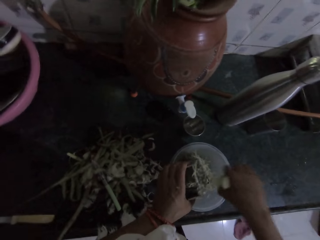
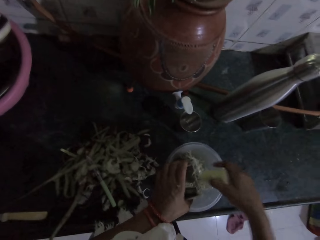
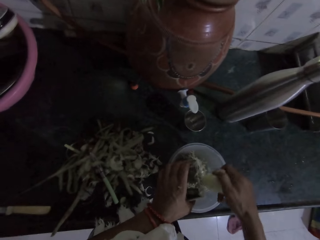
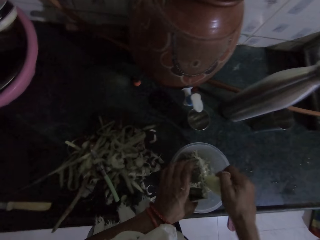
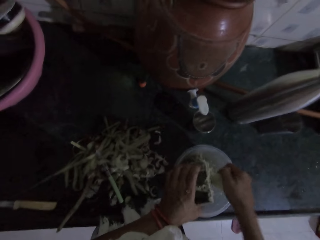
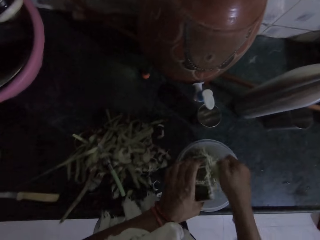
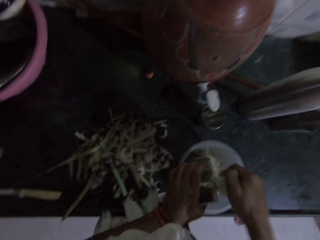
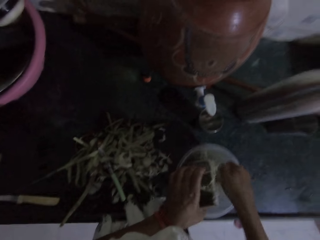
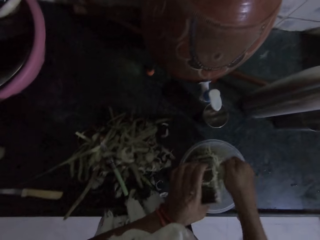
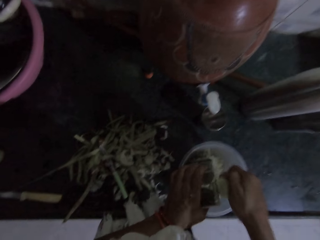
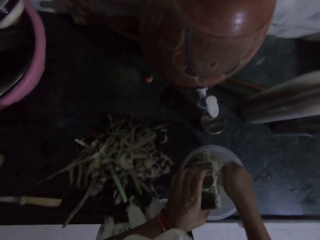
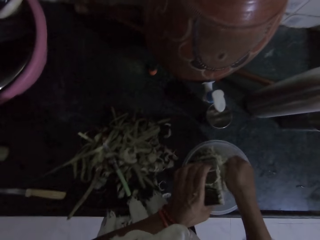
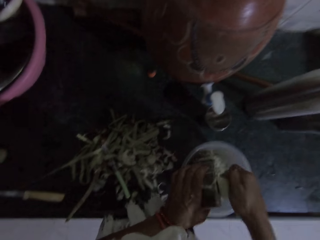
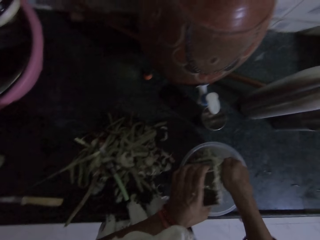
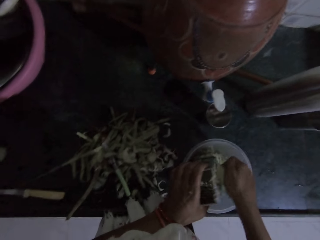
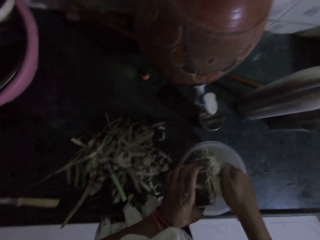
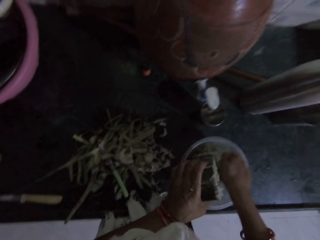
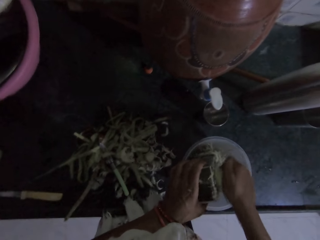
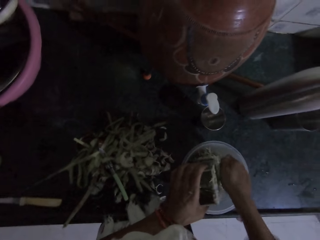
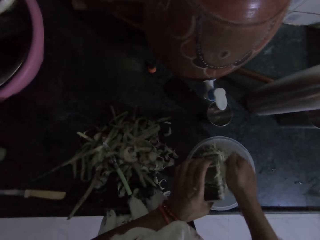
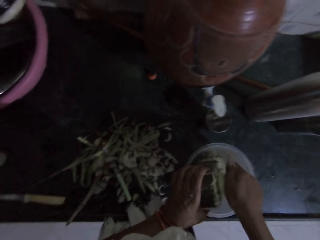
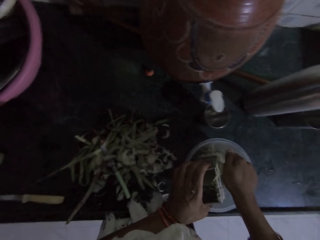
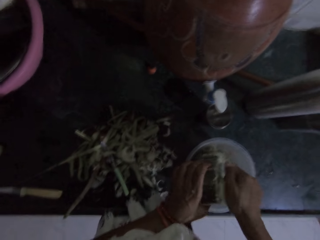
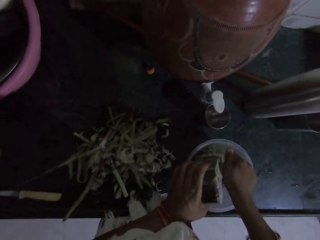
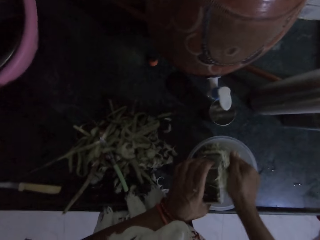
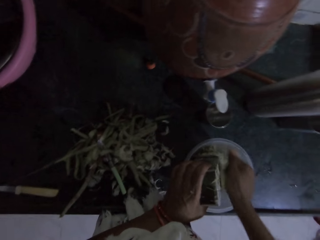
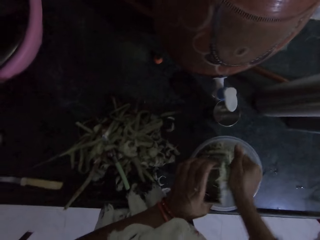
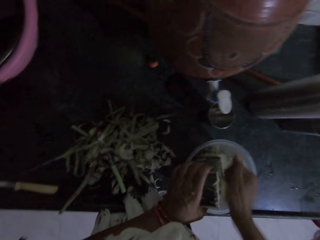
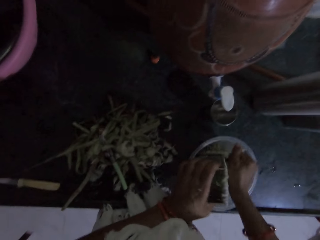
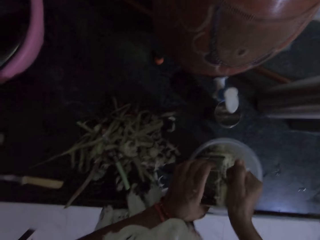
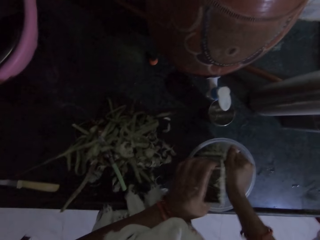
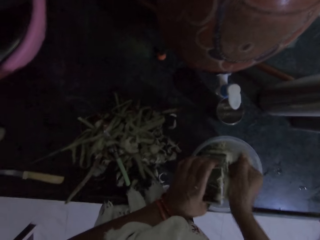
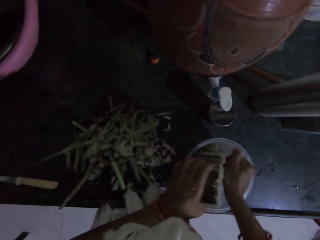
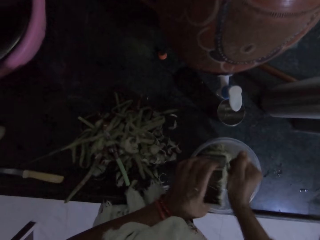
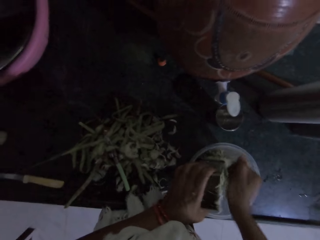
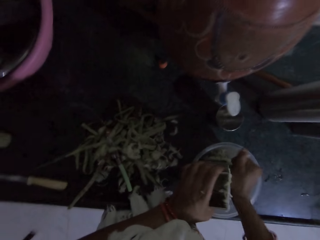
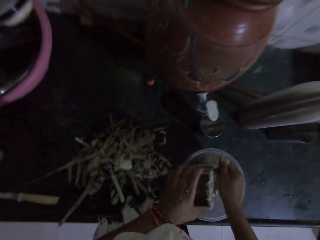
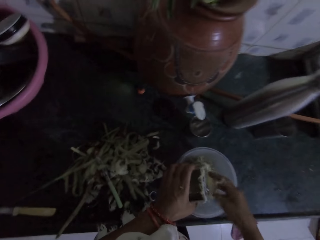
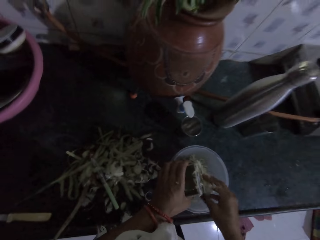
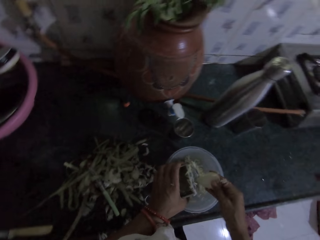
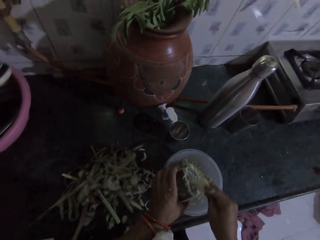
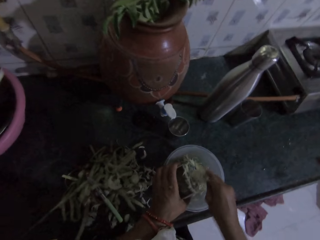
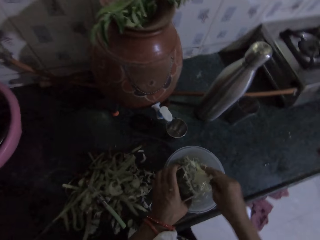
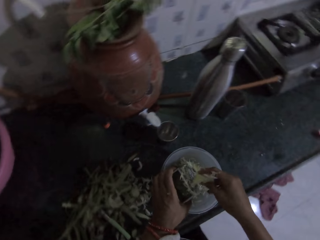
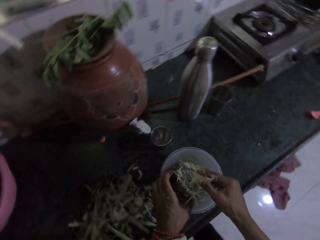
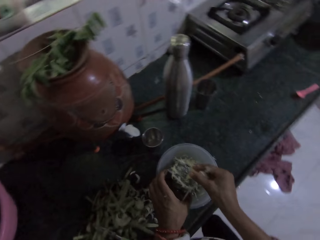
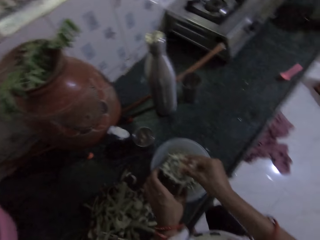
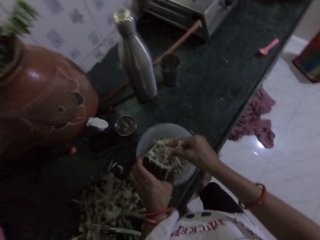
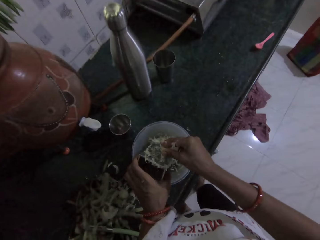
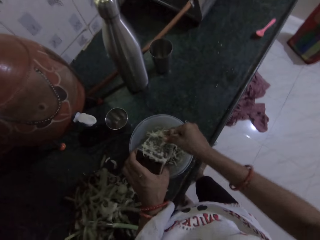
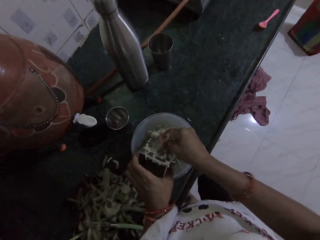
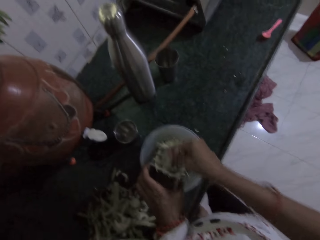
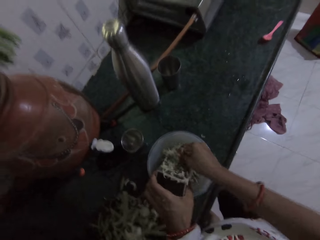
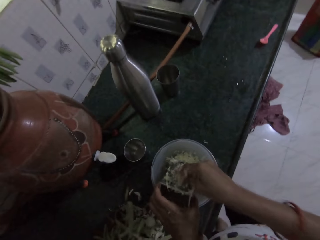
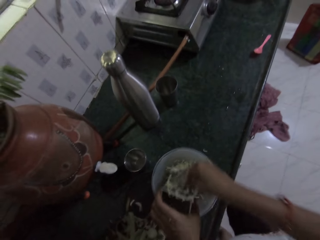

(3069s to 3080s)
The camera wearer picks up the sliced potato from the plate on the countertop with her right hand. She grates the sliced potato into the plate with the grater in her right hand. She adjusts the sliced potato on the grater with her right hand. She grates the sliced potato into the plate with the grater in her right hand.

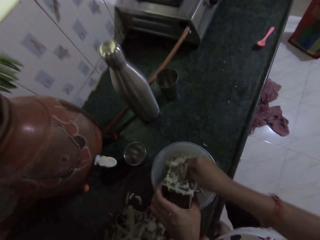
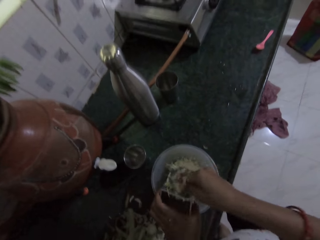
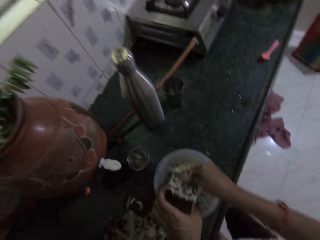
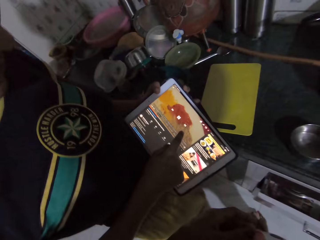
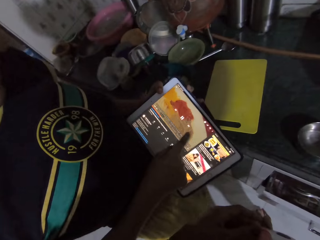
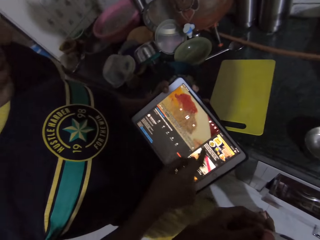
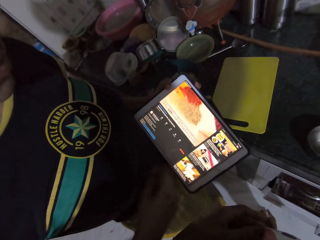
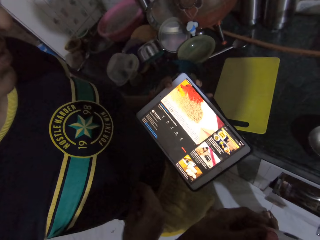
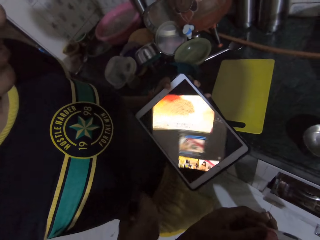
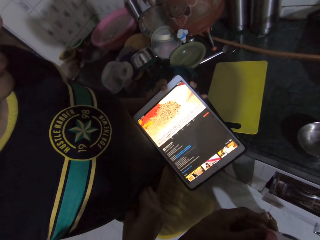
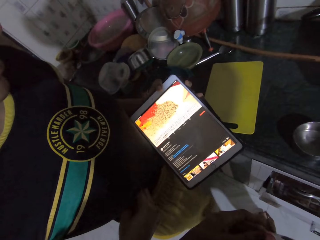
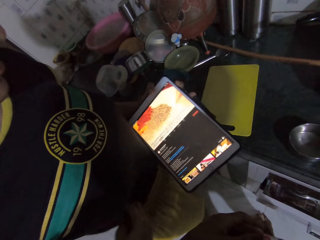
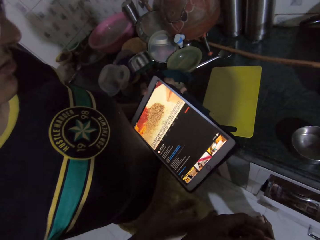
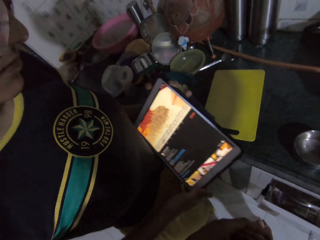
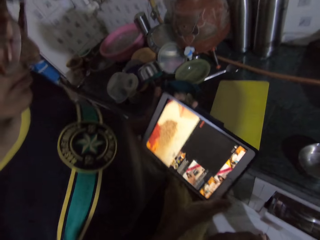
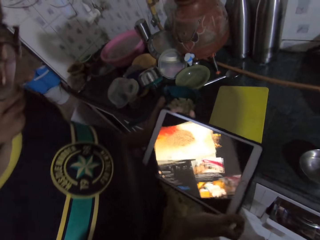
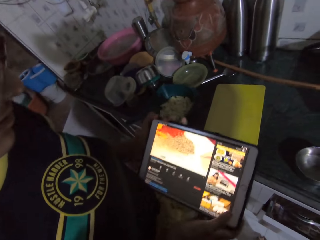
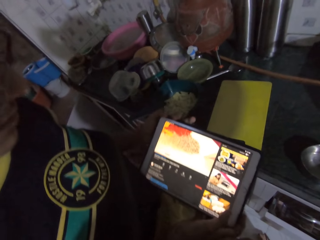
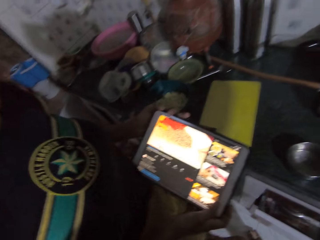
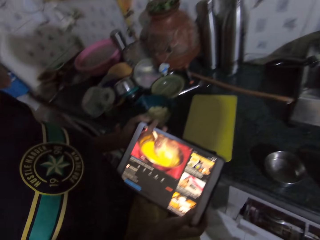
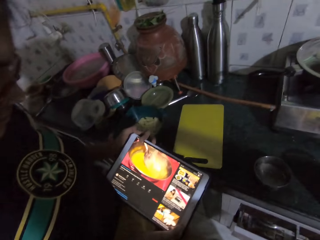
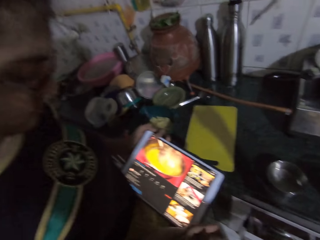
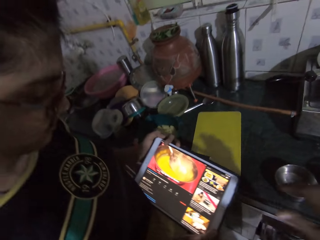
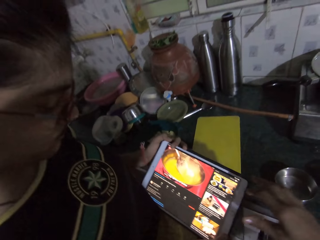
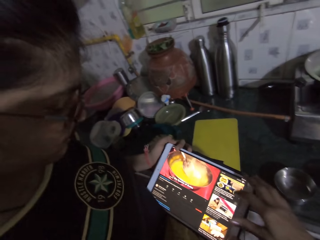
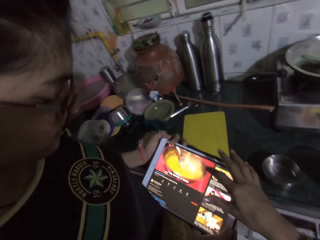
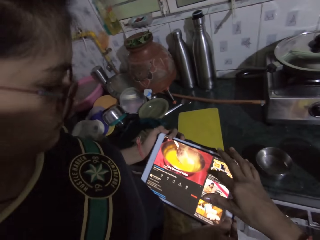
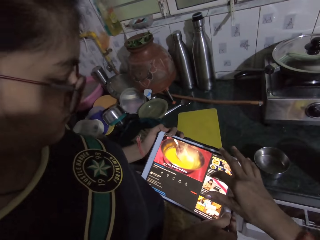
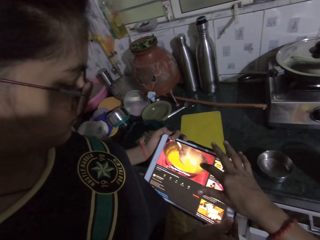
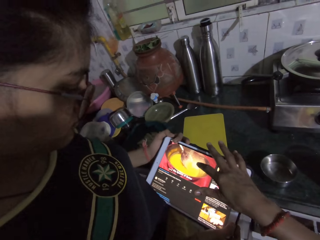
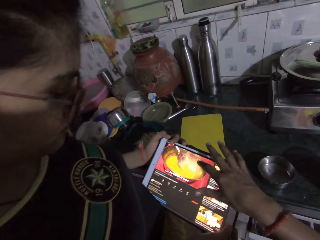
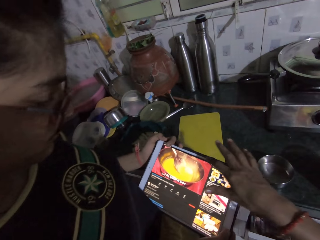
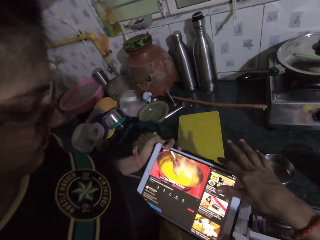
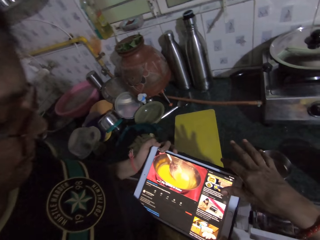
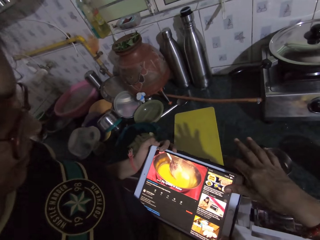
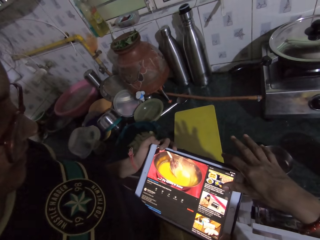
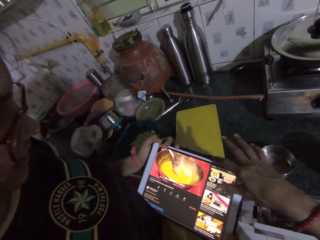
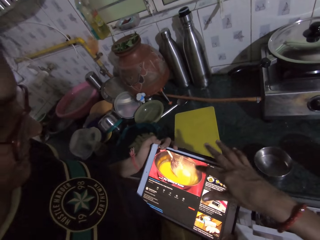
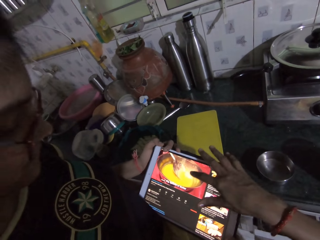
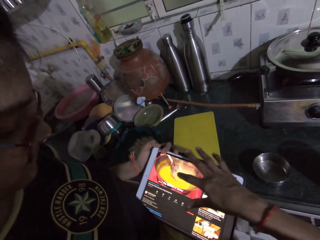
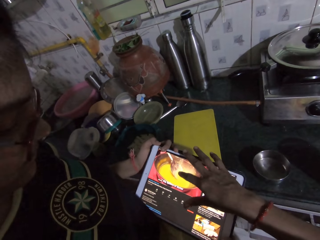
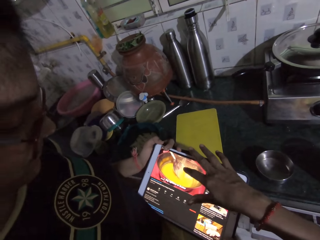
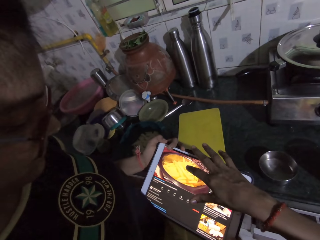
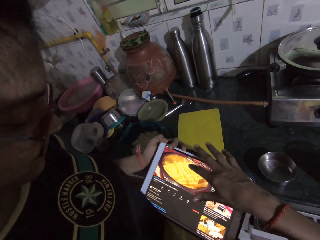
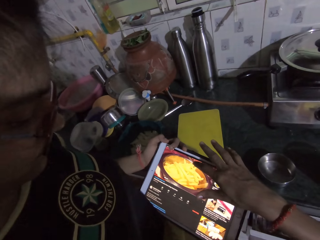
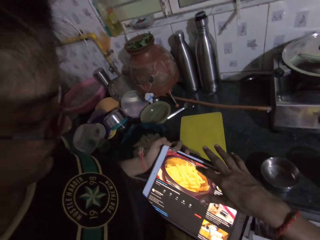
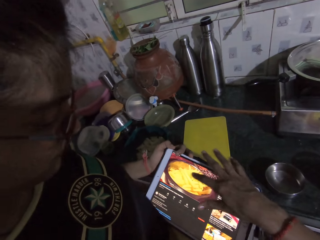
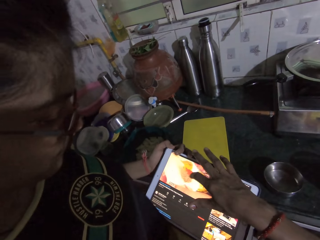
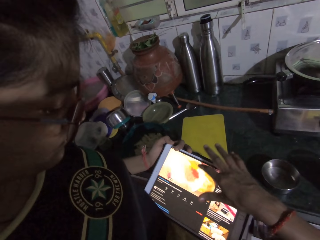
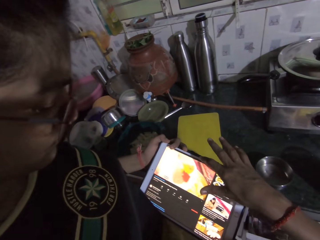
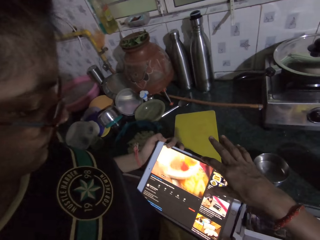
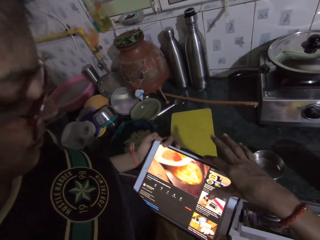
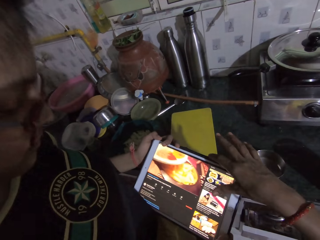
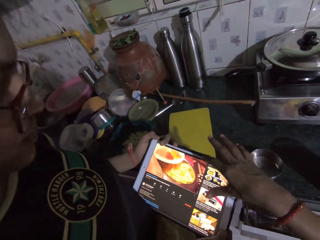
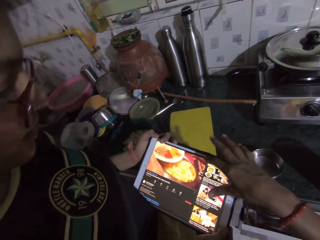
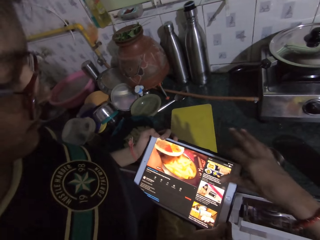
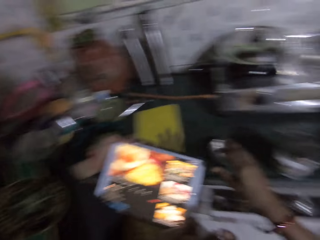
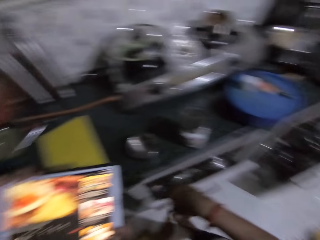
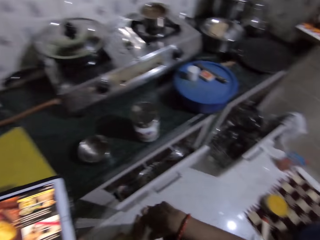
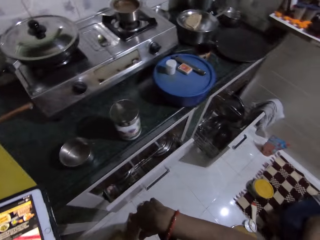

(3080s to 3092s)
The woman operates a phone with her right hand. She holds the phone with her left hand. She holds the phone with both hands. The camera wearer points to the phone with her right hand. She operates the phone with her right hand.
